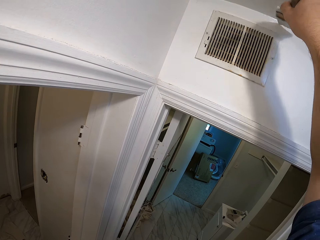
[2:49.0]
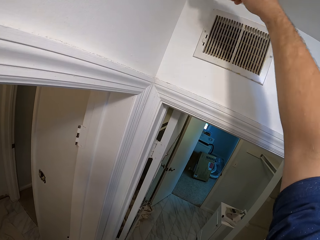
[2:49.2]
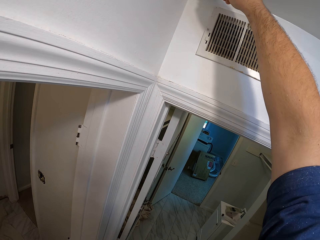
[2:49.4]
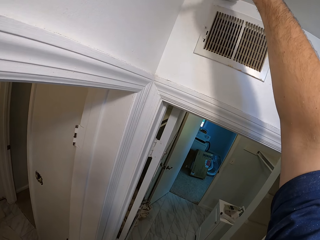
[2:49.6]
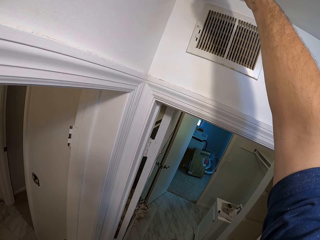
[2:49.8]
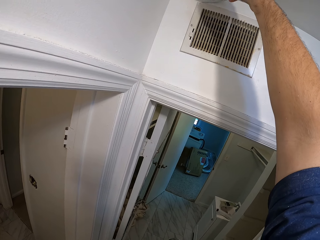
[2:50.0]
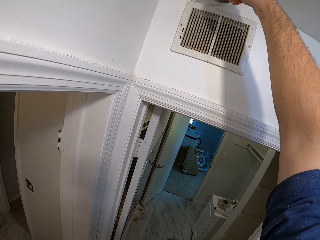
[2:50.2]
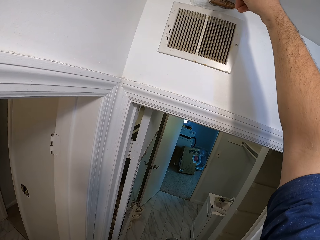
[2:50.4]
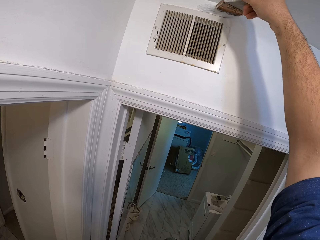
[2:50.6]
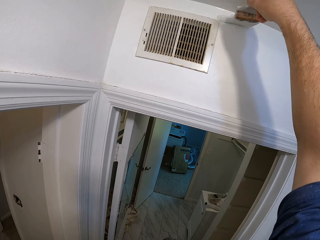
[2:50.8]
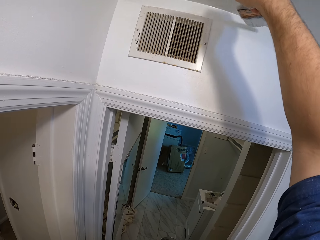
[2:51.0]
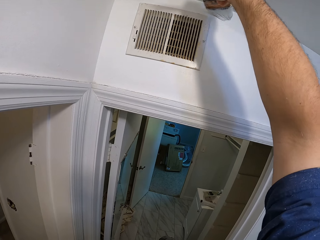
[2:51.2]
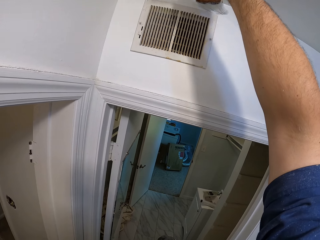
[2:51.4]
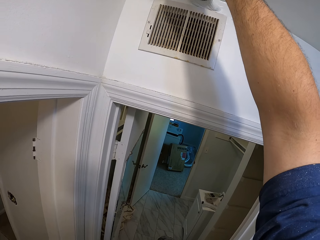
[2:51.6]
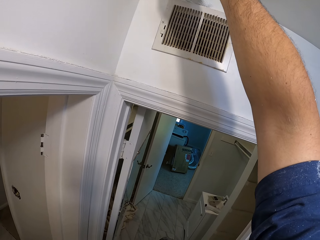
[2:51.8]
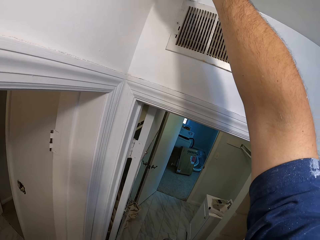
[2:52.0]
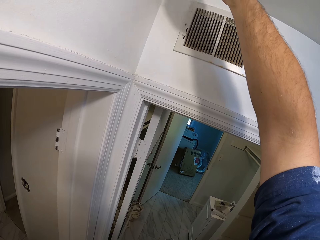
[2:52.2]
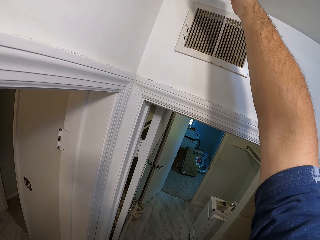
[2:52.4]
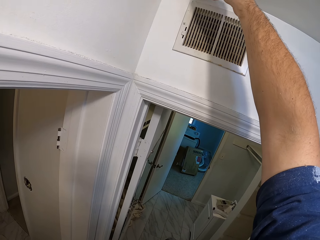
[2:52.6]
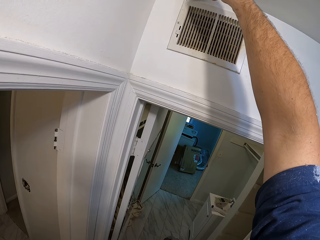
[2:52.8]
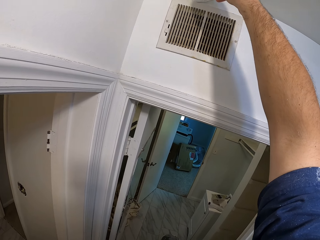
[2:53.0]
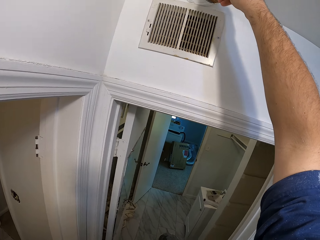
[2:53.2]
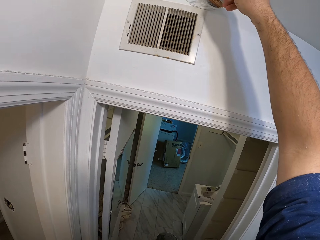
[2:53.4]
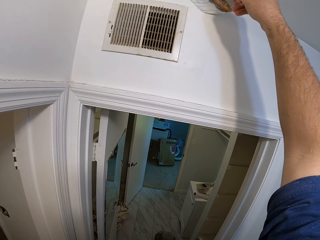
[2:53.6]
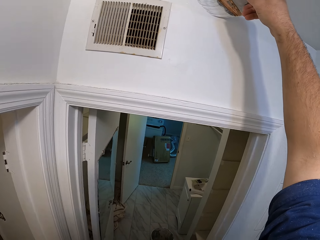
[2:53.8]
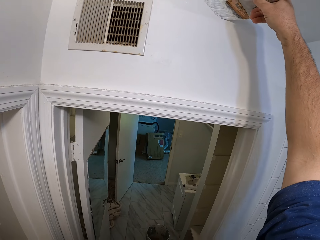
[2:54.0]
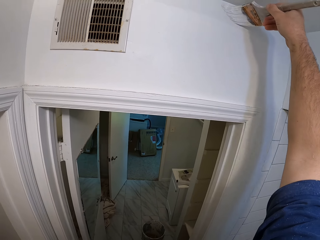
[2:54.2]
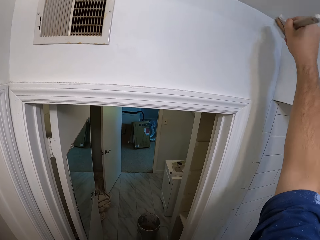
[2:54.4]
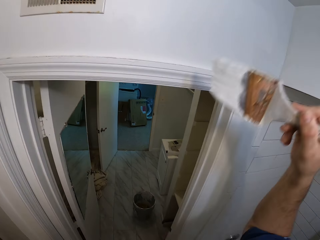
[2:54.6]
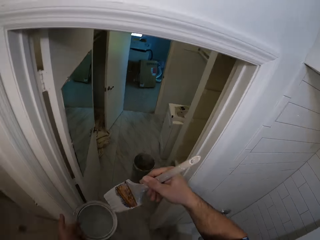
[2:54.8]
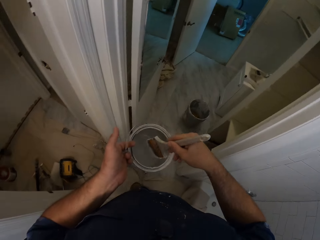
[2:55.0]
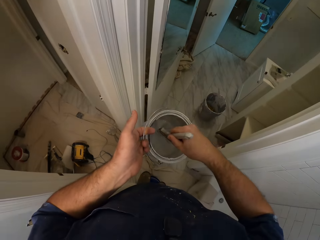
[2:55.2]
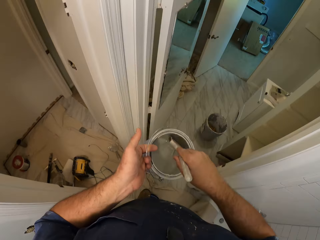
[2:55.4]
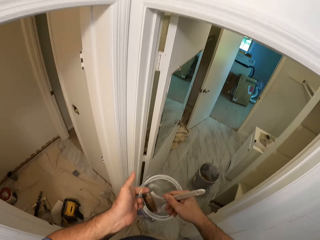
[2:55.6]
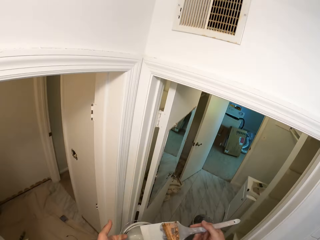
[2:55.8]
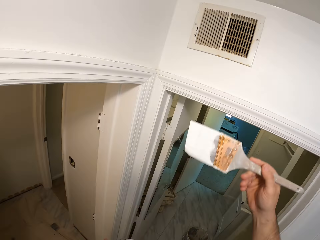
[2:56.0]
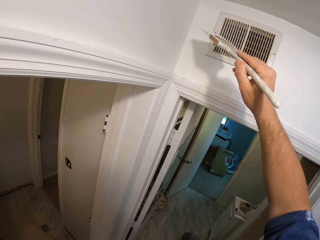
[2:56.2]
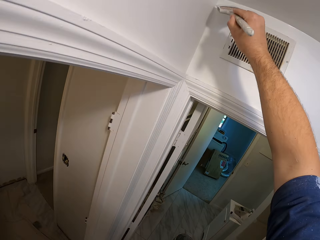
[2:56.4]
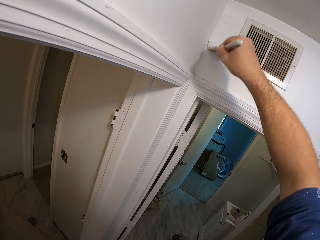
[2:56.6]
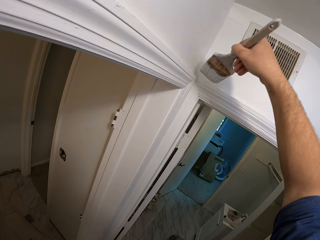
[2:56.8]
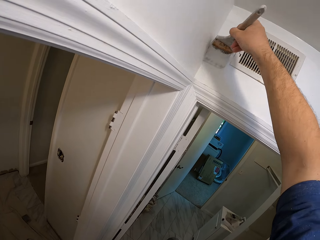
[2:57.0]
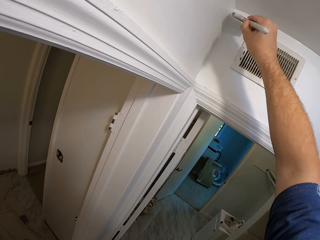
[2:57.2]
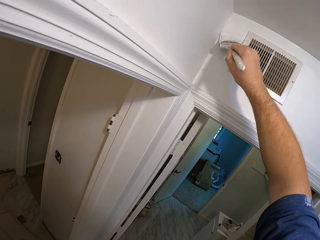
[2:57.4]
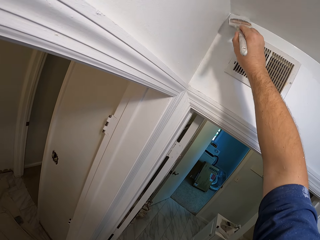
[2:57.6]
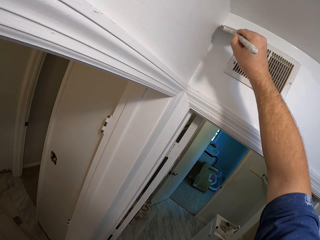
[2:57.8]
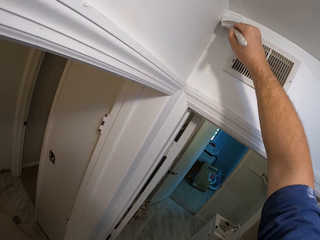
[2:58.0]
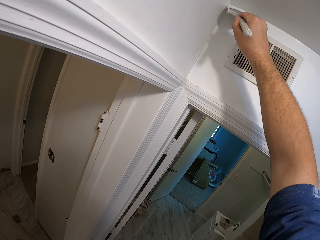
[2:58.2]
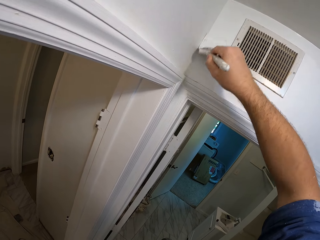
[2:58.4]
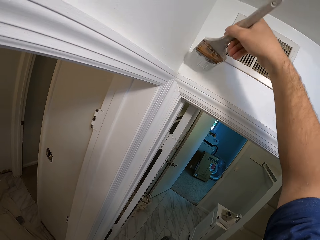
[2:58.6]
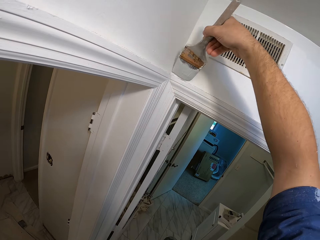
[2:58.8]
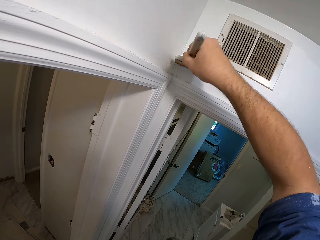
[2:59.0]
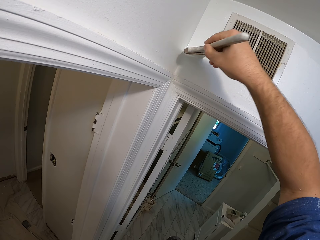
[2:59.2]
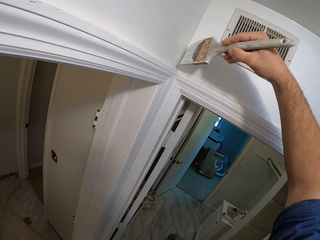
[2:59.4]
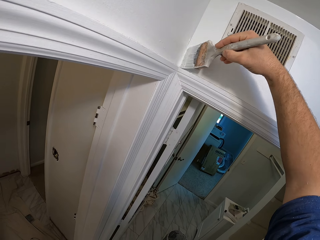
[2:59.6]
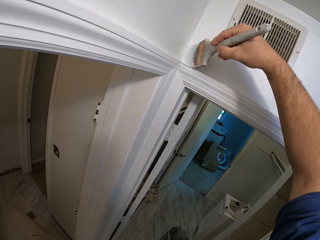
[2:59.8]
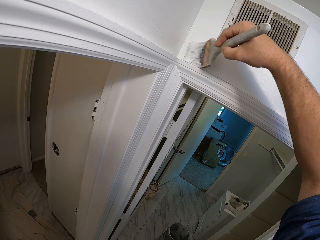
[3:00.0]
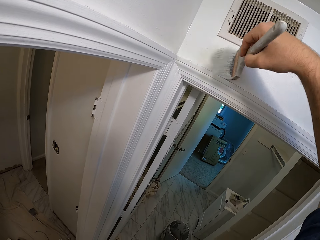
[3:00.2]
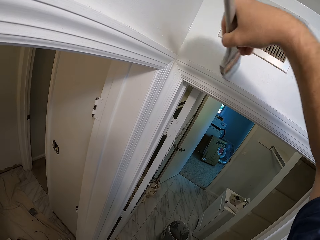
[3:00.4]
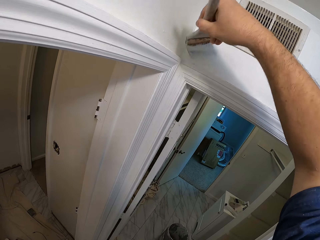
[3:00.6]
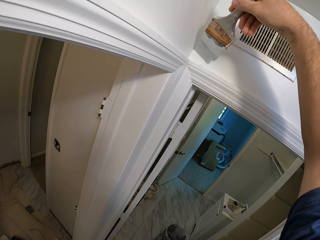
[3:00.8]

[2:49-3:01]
The camera wearer dips the paintbrush into the paint container. They remove the paintbrush from inside the paint container. They paint the bathroom wall.

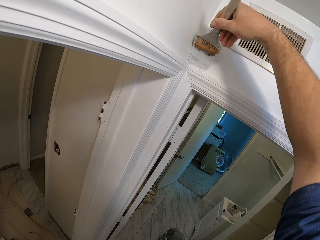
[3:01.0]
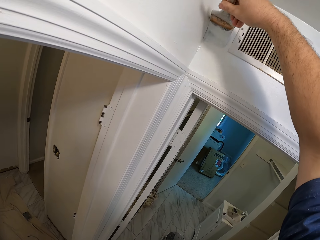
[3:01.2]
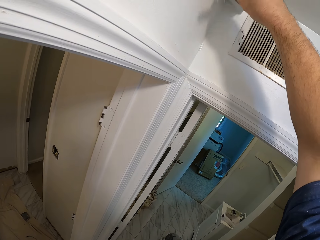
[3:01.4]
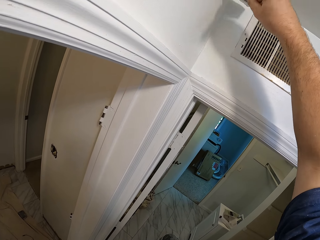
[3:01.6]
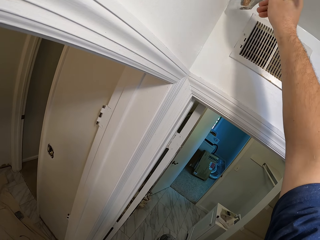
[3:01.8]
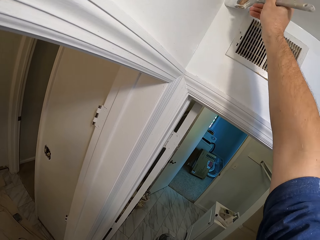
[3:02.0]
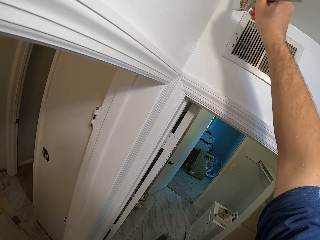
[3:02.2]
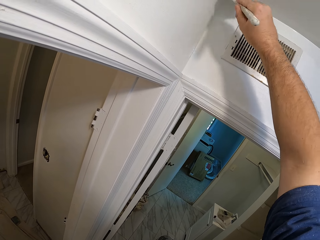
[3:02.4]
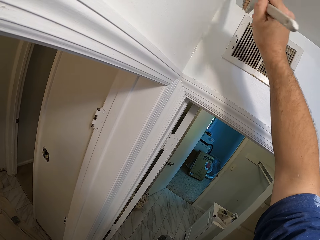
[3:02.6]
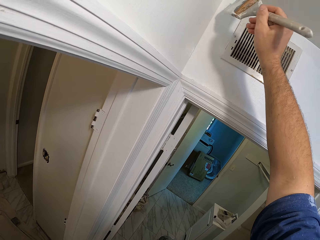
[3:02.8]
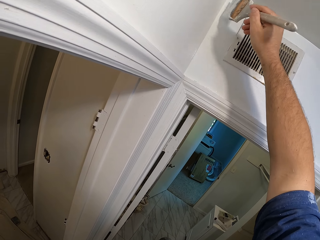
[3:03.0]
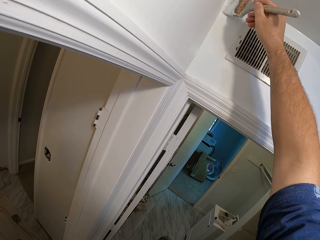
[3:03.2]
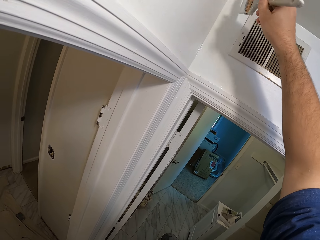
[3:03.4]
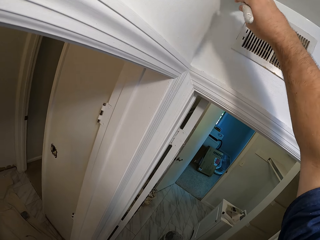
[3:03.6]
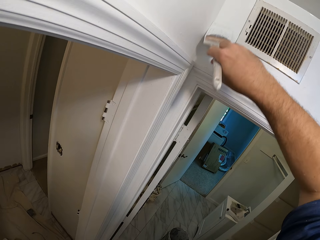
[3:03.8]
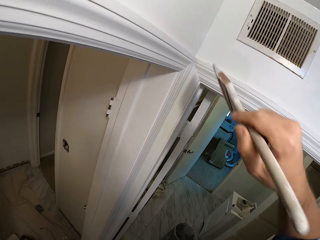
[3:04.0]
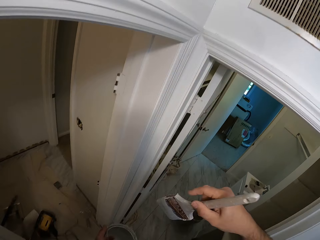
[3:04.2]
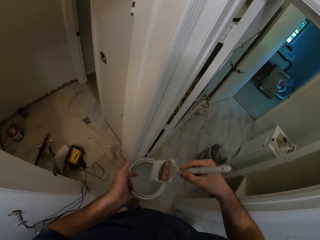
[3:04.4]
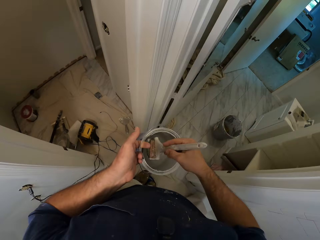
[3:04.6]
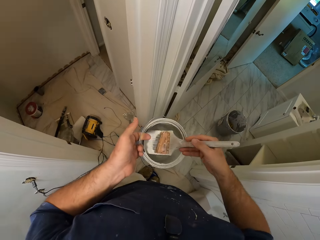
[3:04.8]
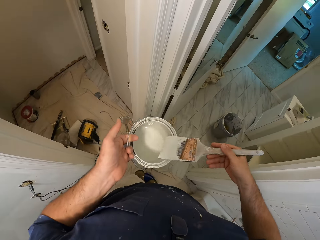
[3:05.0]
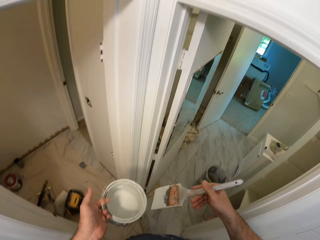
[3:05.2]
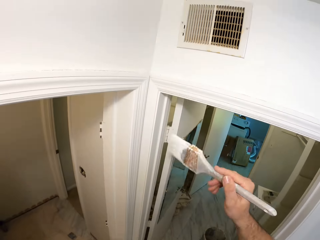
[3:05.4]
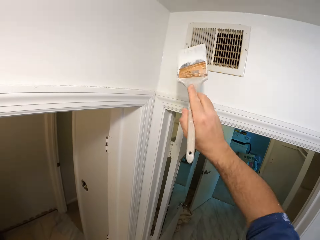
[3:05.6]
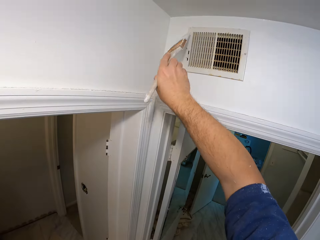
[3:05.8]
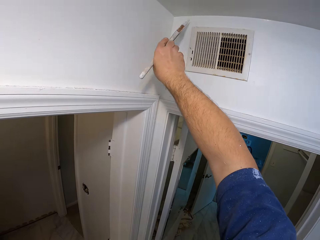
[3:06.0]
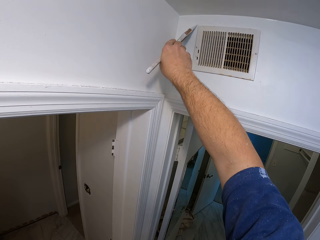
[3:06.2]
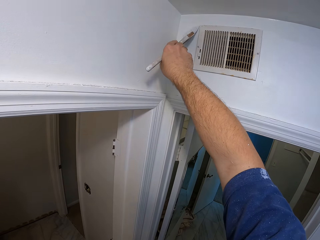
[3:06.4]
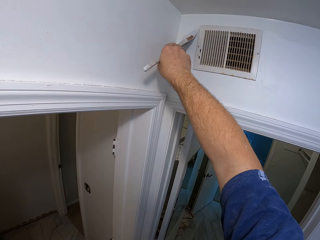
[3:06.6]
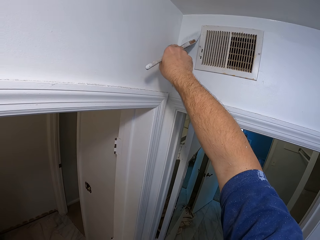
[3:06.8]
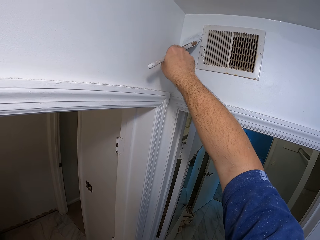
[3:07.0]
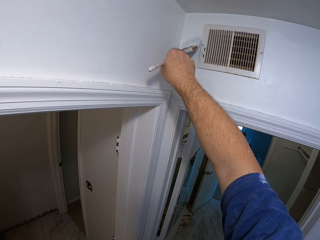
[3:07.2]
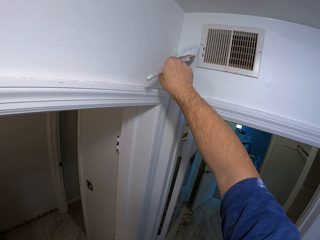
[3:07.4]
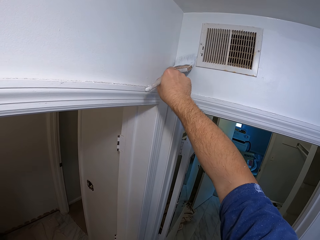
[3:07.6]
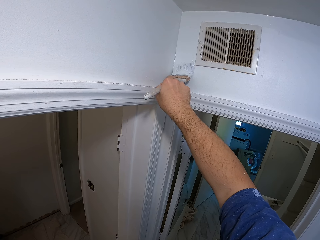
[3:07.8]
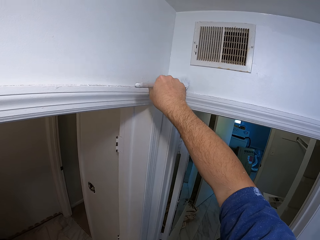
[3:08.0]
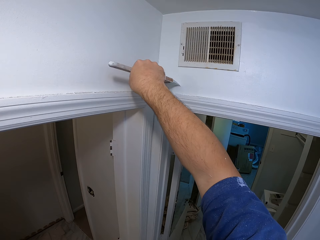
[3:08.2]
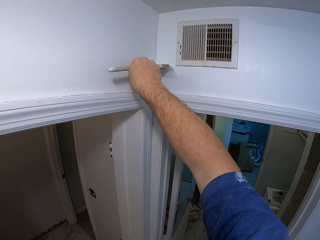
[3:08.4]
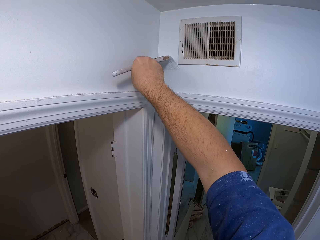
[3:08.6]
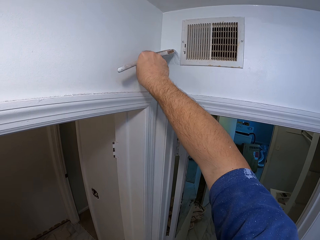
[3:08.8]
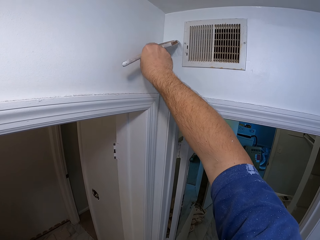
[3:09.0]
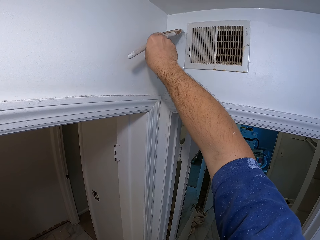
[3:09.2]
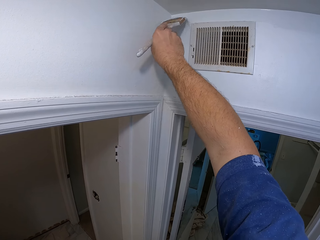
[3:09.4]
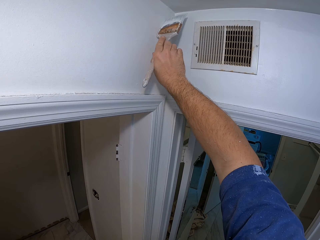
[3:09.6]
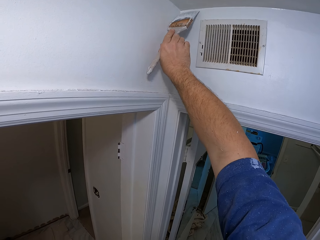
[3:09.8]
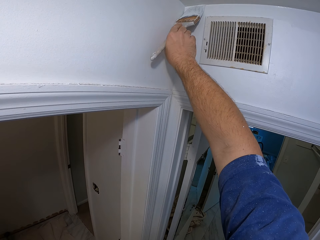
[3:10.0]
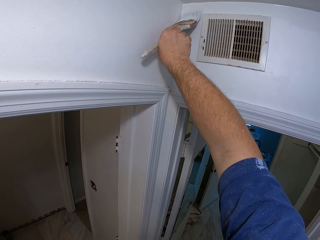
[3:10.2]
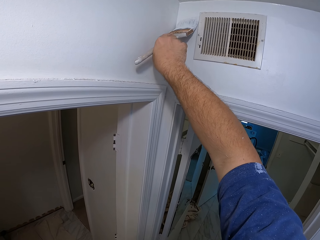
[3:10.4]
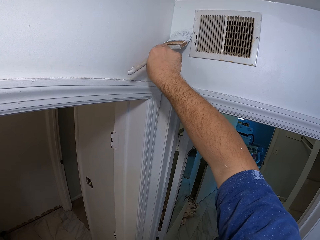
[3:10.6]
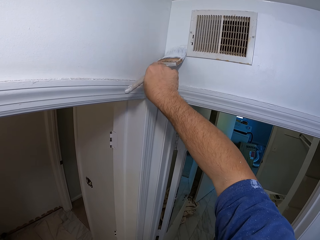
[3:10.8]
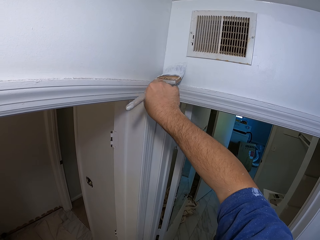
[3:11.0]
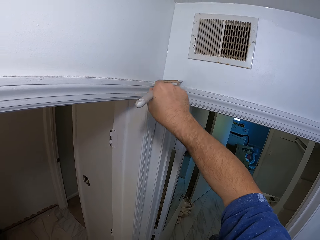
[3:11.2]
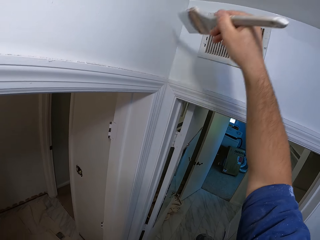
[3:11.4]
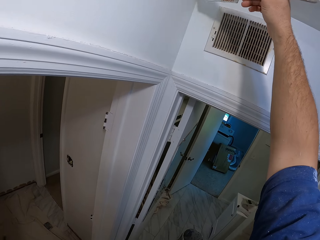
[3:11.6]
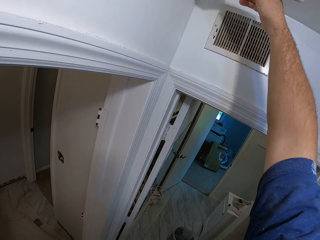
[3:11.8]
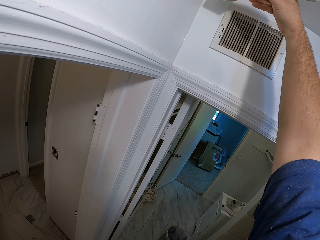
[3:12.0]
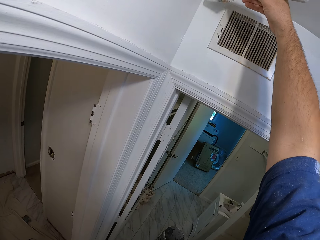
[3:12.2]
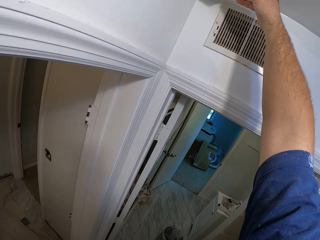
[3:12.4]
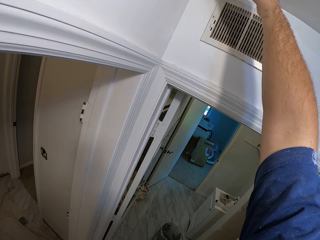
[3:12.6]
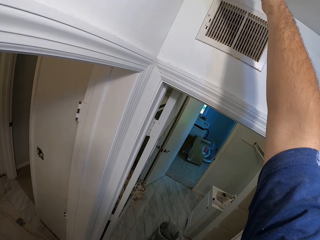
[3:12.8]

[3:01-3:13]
The camera wearer dips the paintbrush into the paint container. They remove the paintbrush from inside the paint container. They paint the bathroom wall.
